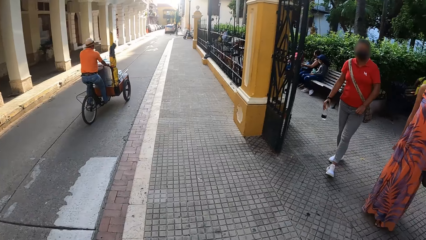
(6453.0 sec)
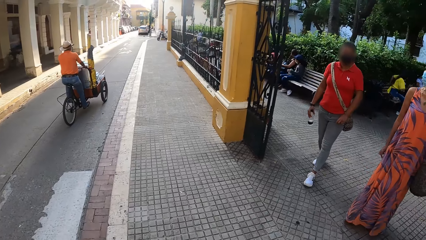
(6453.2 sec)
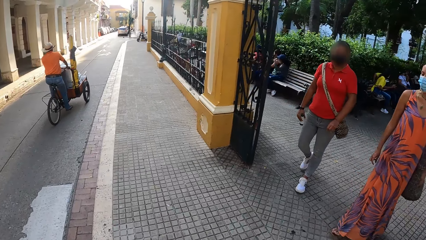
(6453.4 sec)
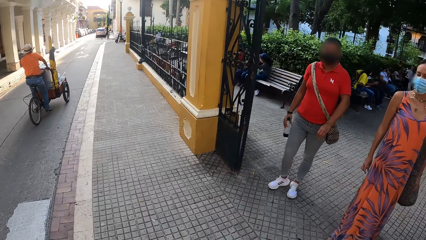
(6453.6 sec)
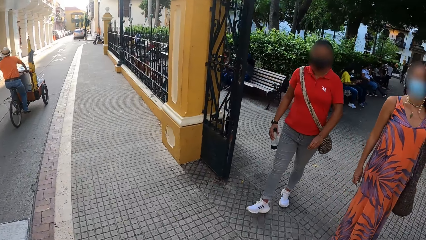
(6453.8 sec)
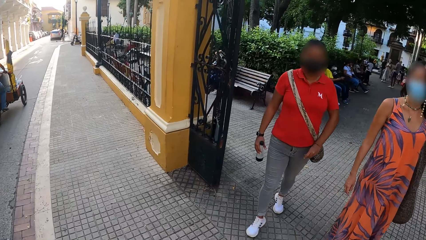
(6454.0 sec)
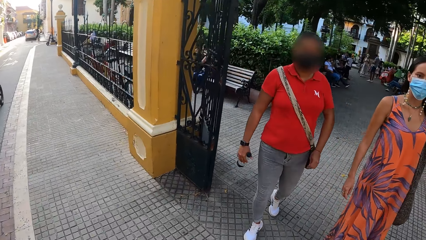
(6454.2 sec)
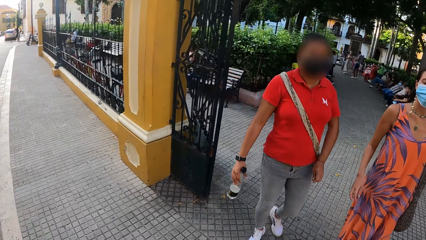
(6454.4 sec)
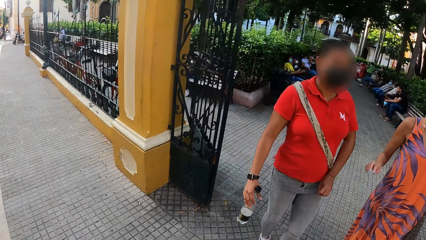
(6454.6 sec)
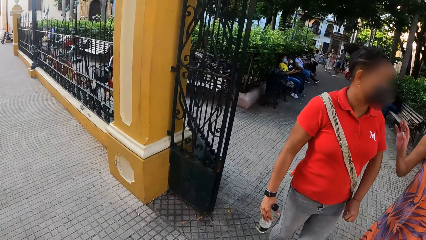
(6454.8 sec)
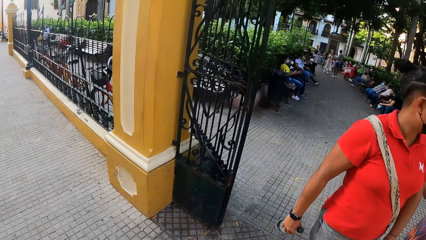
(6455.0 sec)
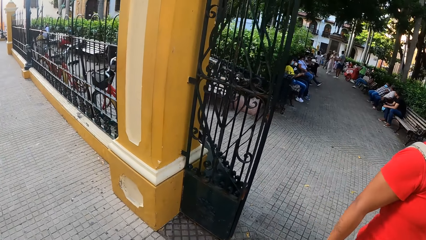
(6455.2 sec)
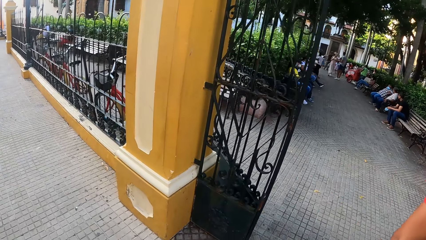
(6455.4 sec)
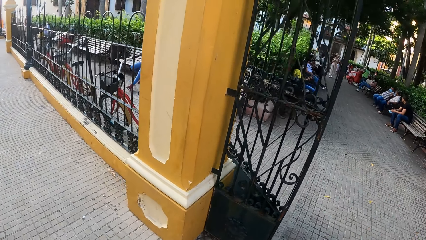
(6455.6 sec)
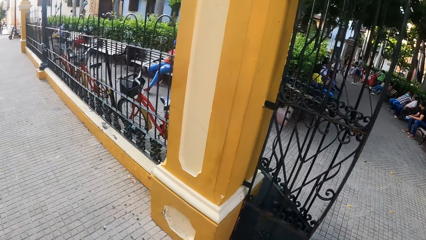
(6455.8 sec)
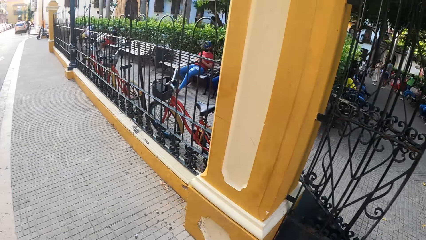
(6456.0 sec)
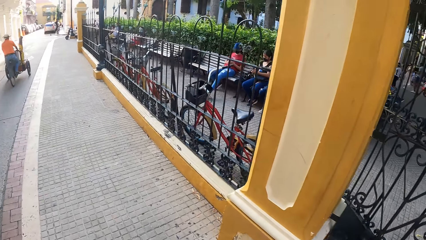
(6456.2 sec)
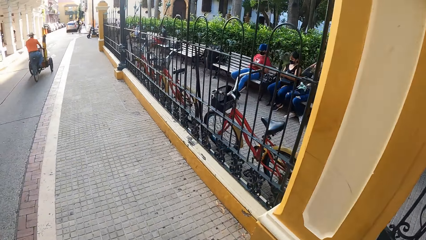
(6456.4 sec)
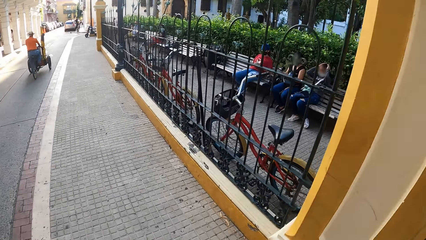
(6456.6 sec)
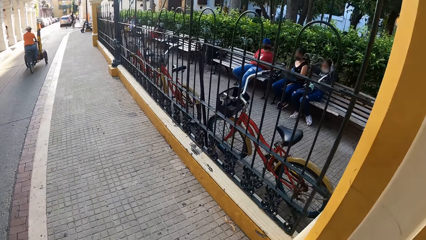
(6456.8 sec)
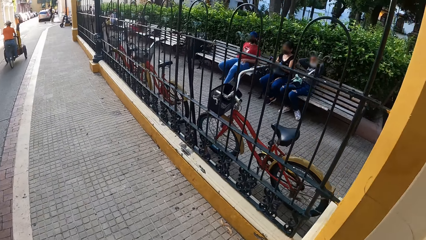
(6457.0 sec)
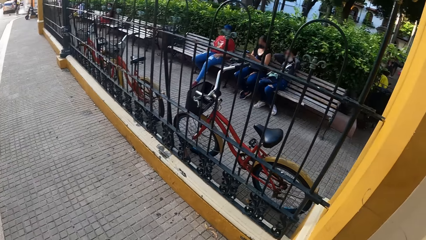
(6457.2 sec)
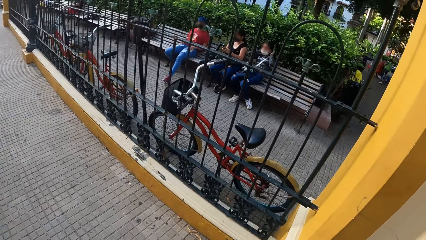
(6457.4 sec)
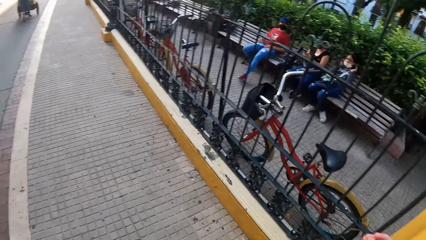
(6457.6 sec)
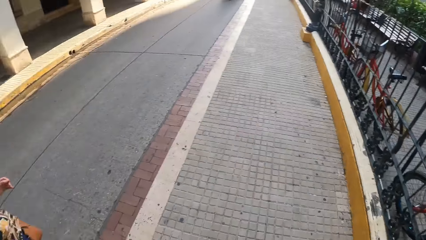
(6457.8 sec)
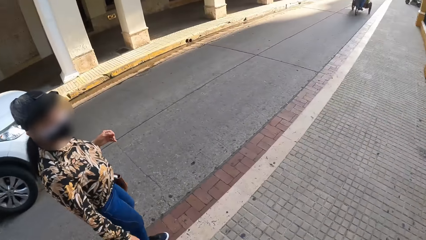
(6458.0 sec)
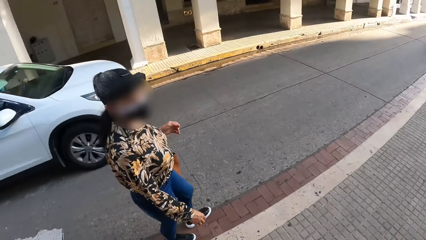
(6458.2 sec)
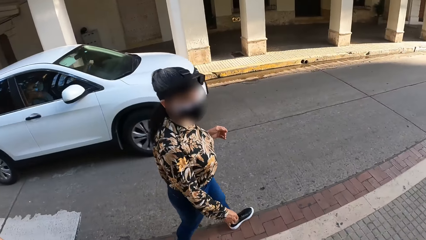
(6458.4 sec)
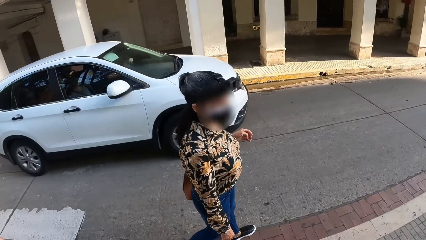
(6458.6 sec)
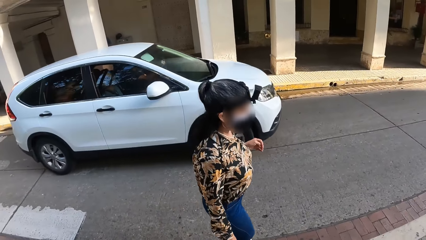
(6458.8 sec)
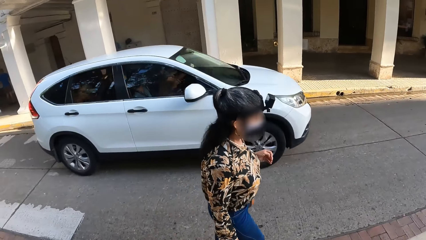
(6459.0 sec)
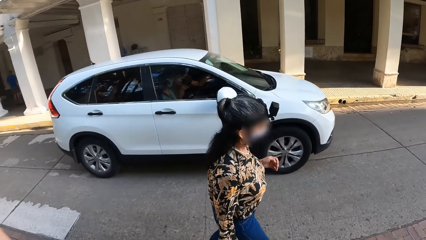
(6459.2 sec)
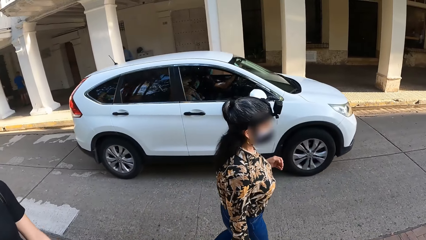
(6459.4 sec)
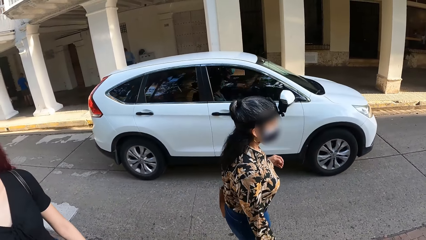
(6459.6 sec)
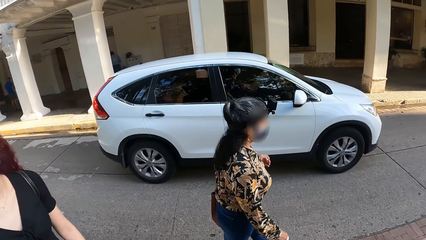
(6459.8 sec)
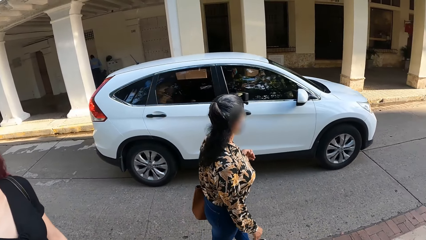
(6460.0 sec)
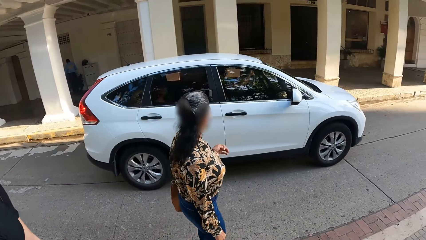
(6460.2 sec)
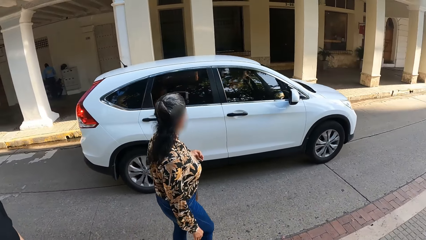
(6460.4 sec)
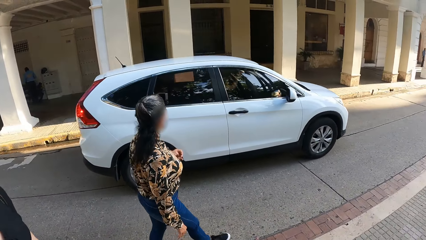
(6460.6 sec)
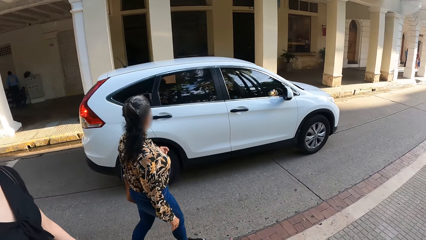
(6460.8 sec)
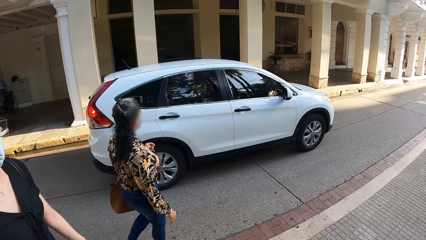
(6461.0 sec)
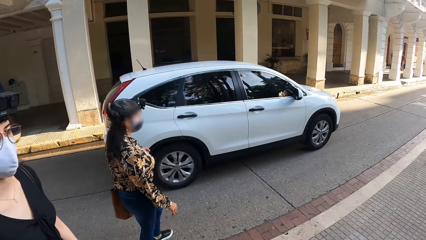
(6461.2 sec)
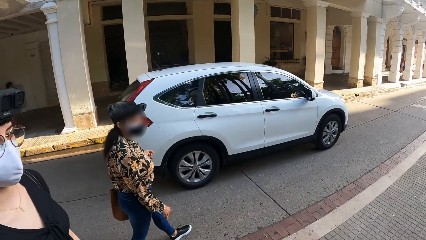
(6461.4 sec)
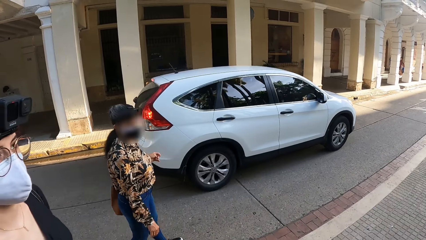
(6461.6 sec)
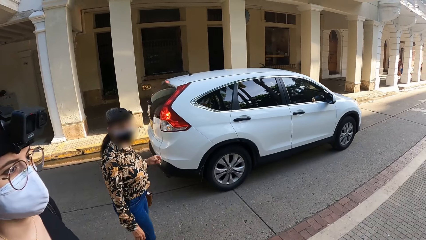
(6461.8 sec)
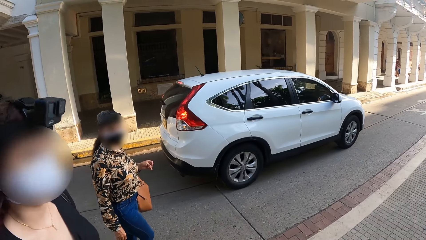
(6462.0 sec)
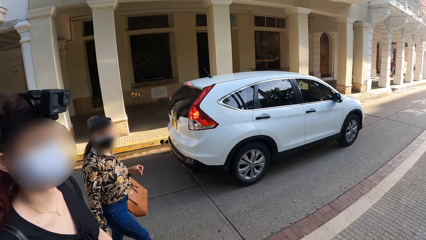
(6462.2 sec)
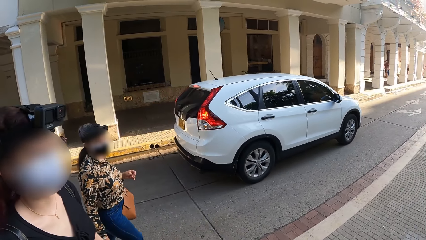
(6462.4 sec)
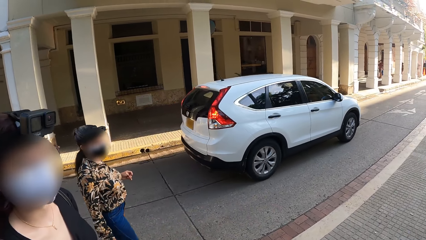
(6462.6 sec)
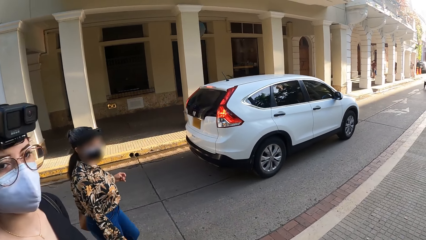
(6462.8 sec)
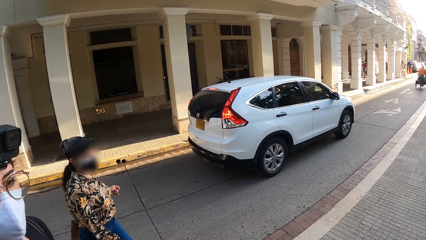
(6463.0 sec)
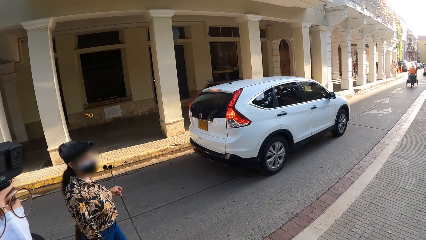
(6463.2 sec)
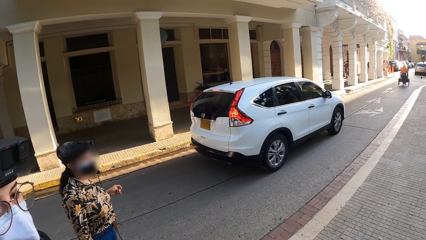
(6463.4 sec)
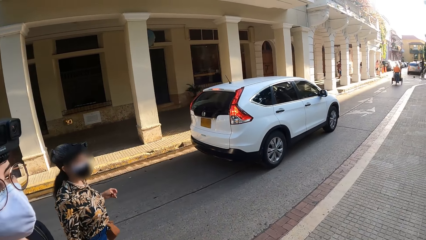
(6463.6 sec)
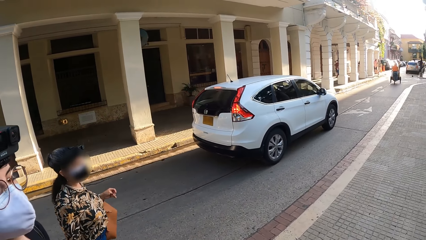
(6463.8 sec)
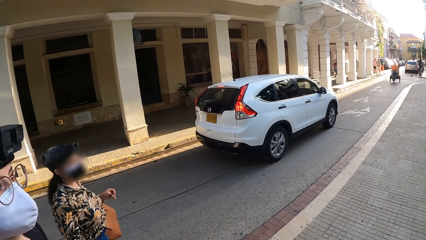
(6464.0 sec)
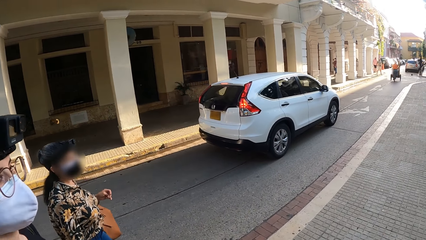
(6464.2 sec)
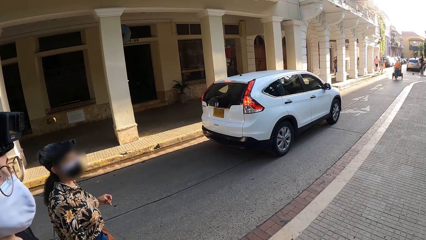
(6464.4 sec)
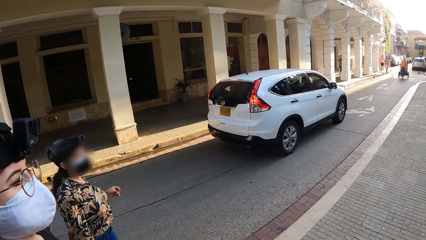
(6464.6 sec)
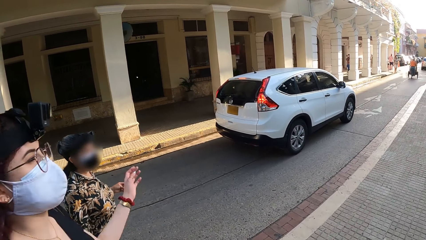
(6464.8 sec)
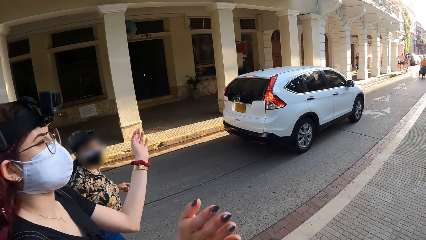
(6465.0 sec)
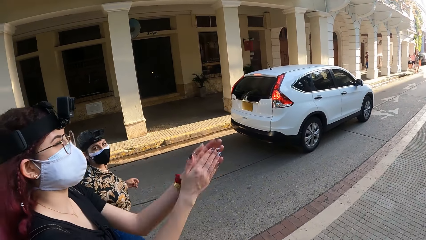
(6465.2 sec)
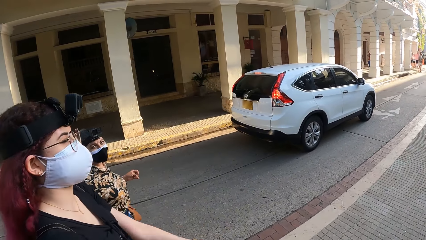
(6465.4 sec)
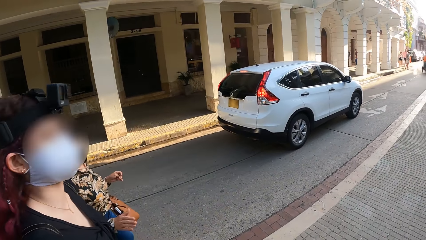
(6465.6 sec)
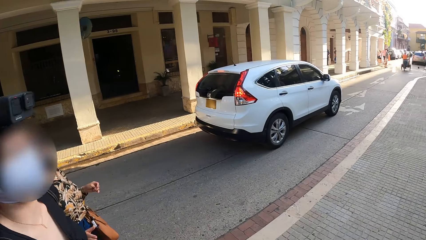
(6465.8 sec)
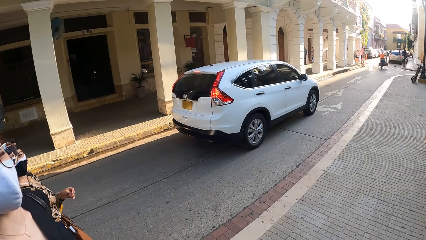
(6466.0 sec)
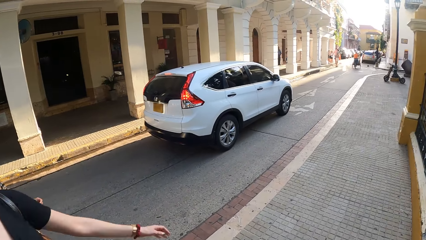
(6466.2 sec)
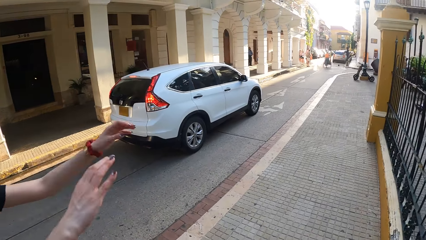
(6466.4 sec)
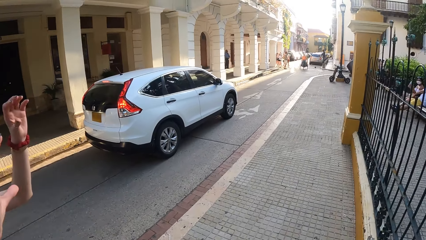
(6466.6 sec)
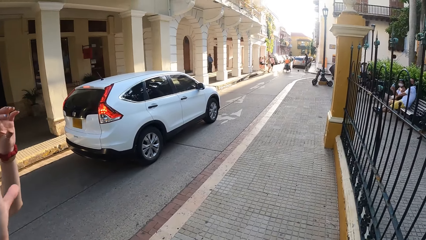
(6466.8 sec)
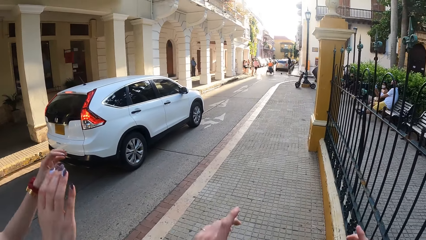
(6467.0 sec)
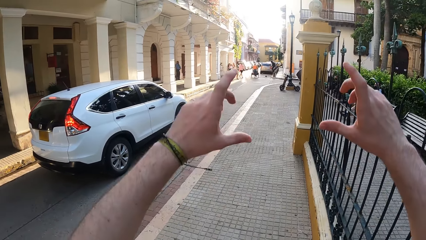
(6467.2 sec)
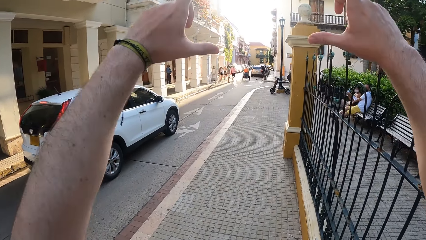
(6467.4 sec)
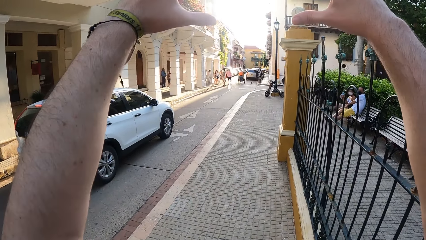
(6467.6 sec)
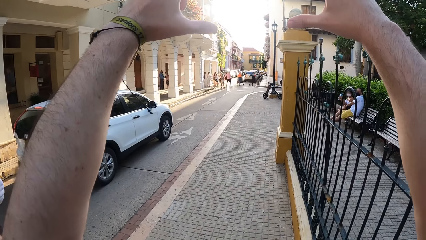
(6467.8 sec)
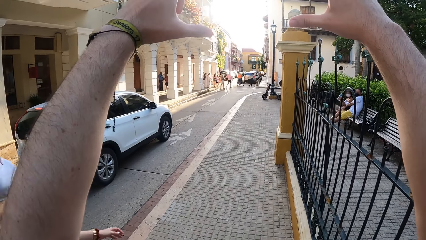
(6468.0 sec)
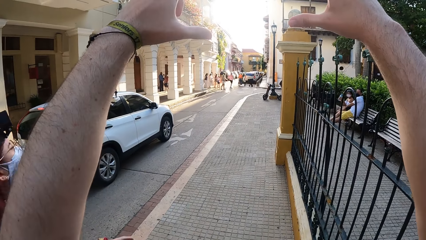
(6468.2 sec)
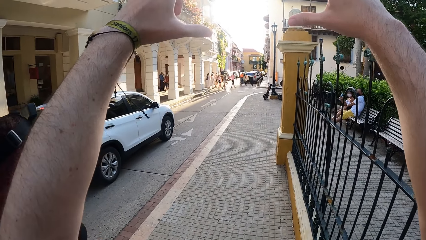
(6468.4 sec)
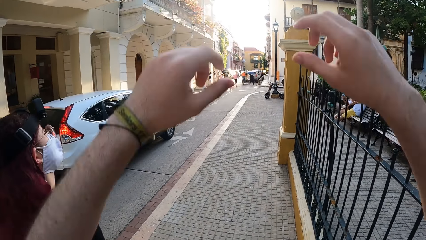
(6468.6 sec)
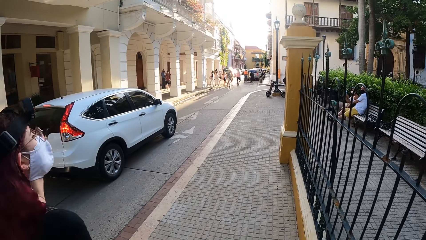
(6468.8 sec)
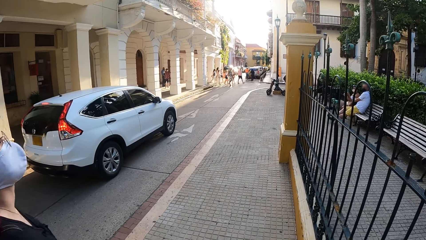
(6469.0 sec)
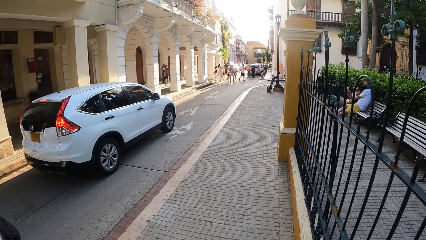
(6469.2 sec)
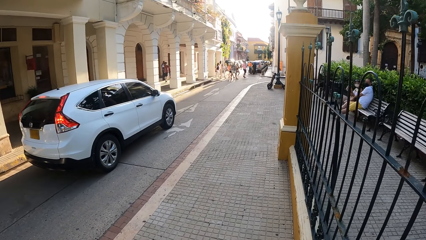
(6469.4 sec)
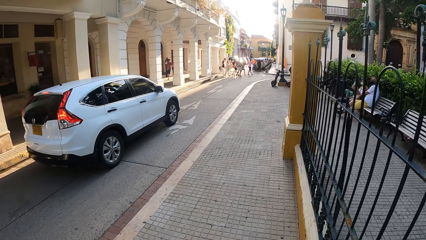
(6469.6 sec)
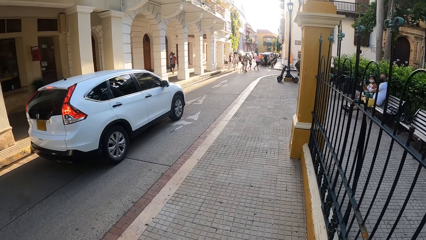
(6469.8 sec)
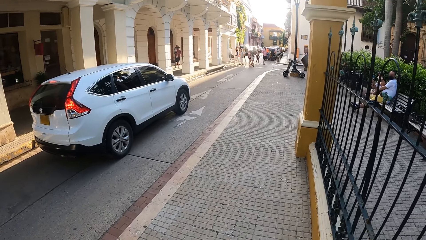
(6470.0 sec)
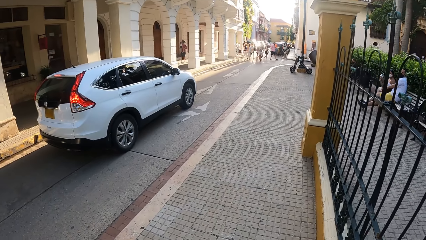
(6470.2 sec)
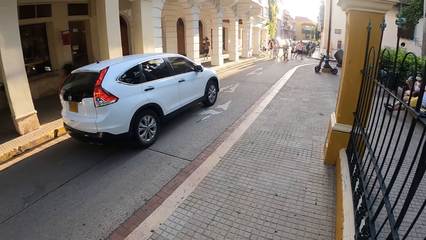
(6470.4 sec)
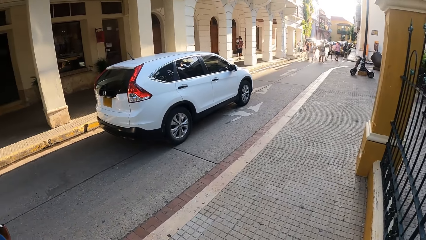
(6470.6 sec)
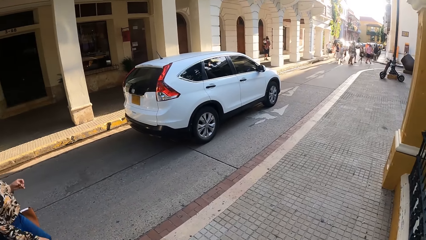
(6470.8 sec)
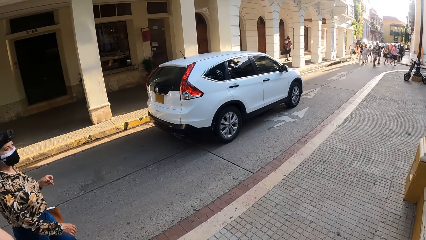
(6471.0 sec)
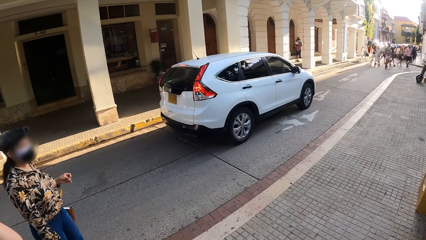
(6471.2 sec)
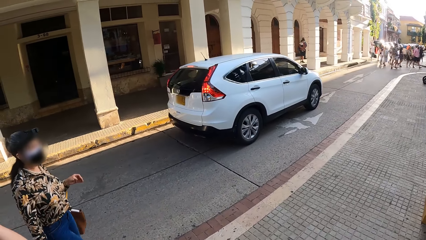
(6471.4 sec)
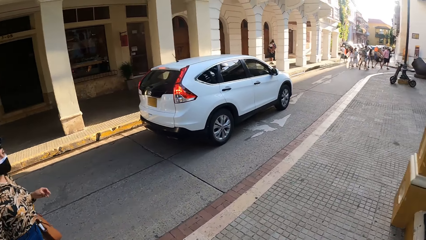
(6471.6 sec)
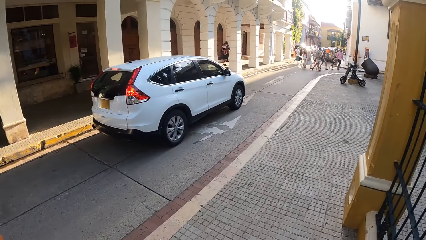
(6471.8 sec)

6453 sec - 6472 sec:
A white car drives past the camera wearer. They lift the hands.
